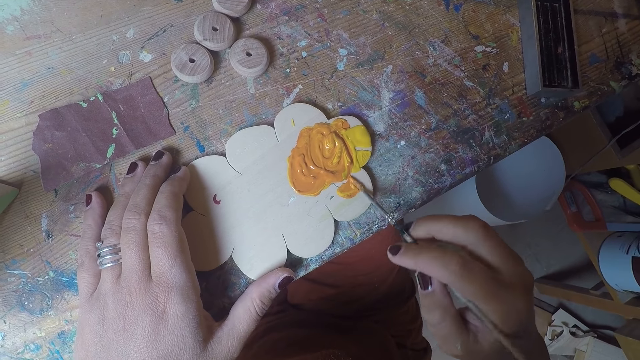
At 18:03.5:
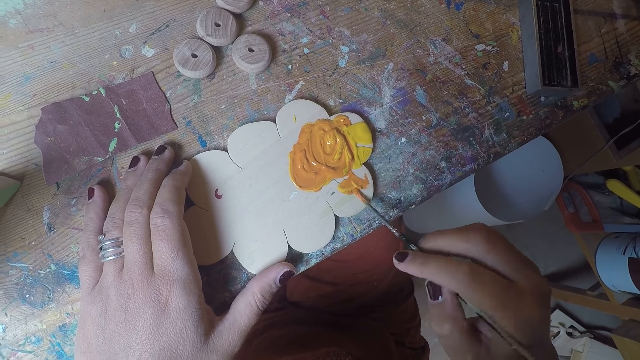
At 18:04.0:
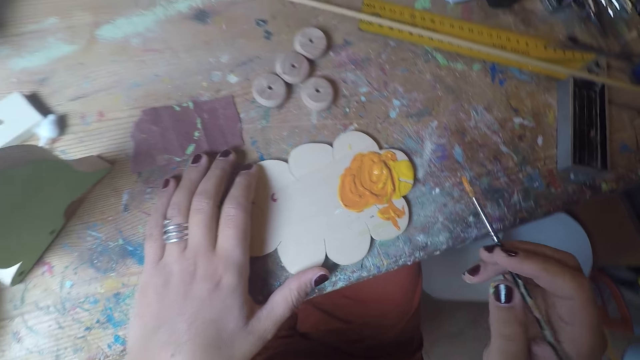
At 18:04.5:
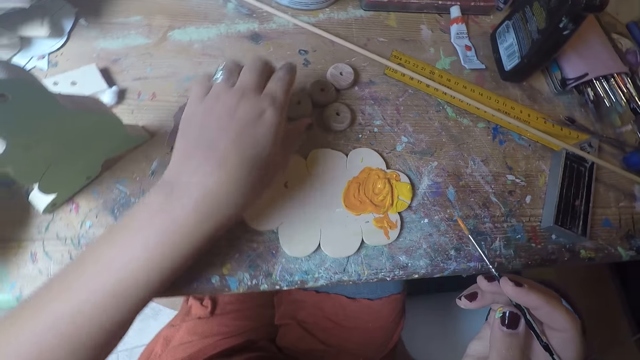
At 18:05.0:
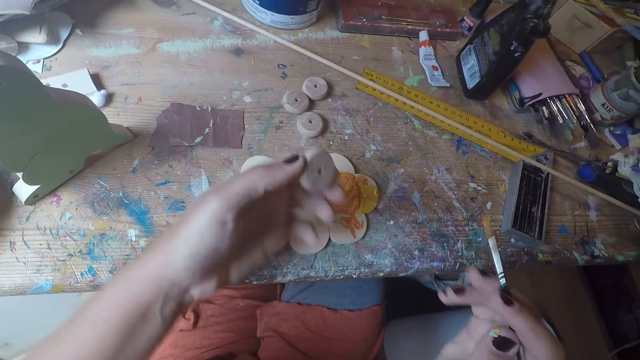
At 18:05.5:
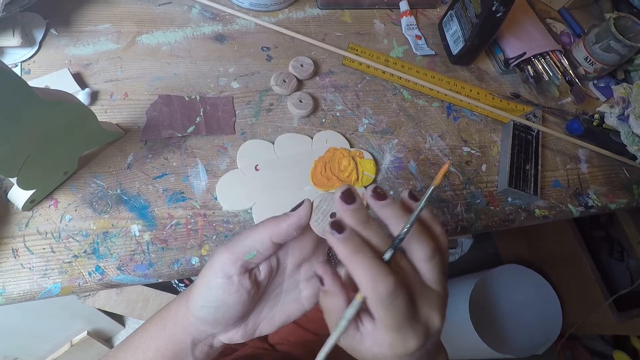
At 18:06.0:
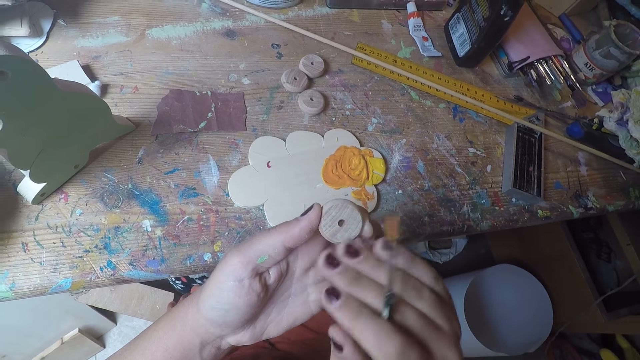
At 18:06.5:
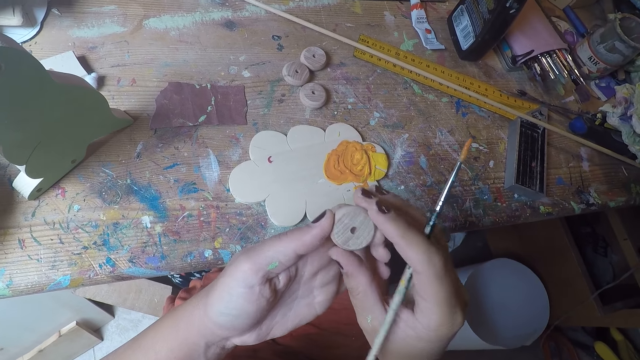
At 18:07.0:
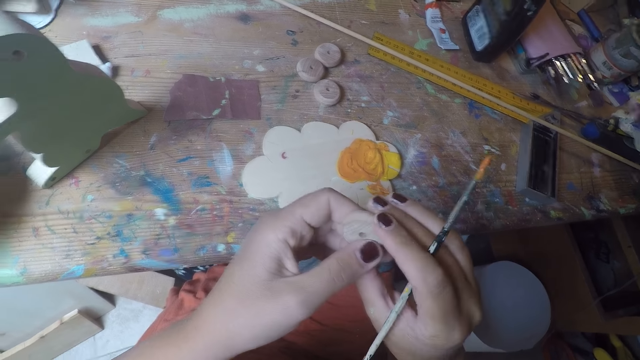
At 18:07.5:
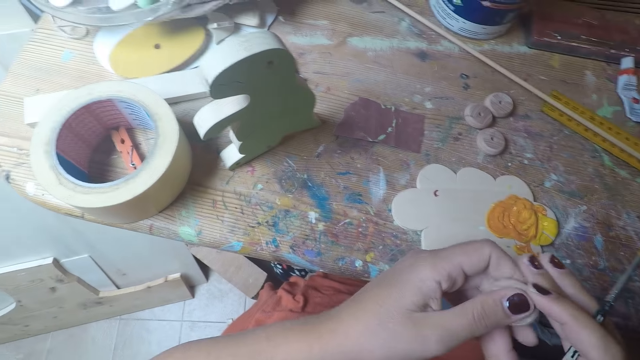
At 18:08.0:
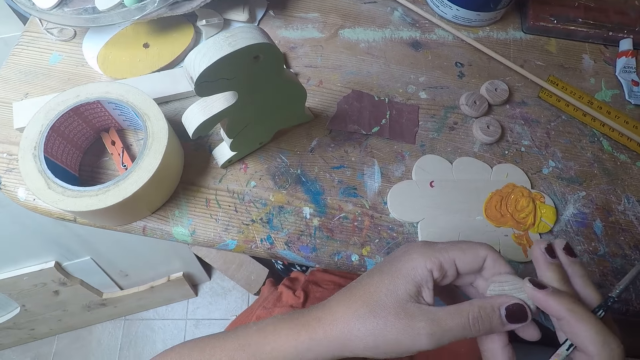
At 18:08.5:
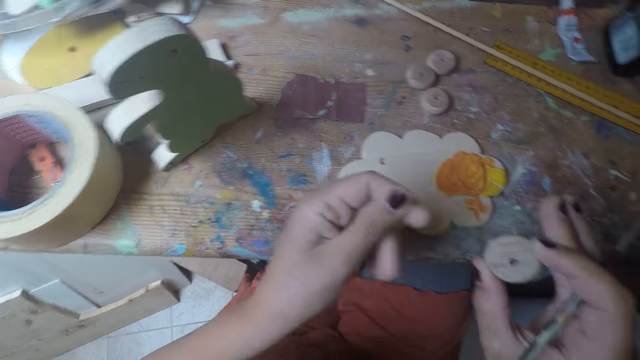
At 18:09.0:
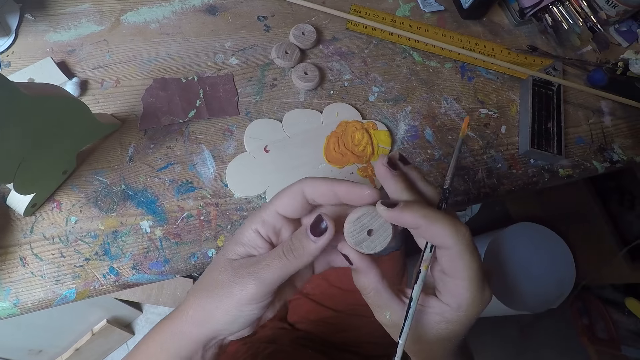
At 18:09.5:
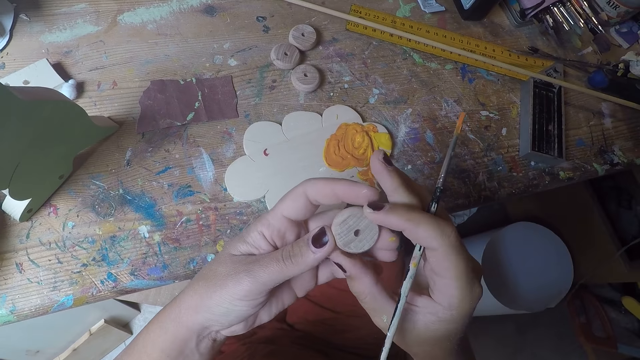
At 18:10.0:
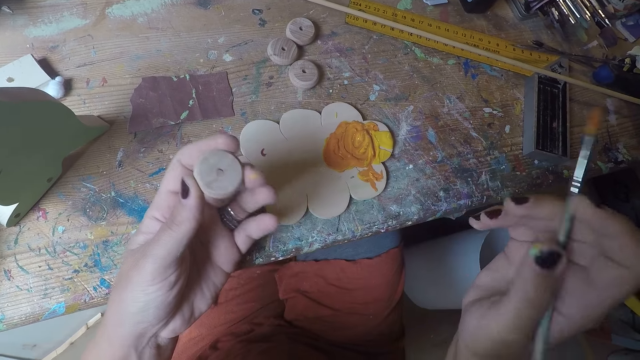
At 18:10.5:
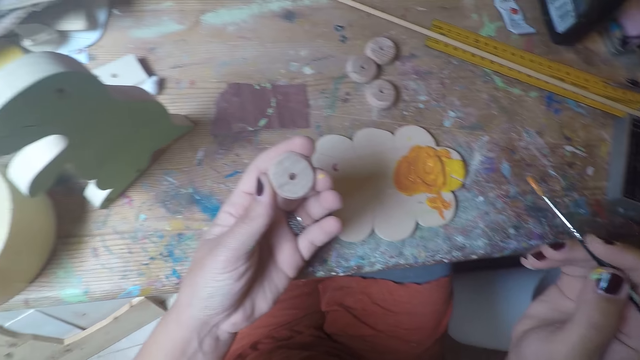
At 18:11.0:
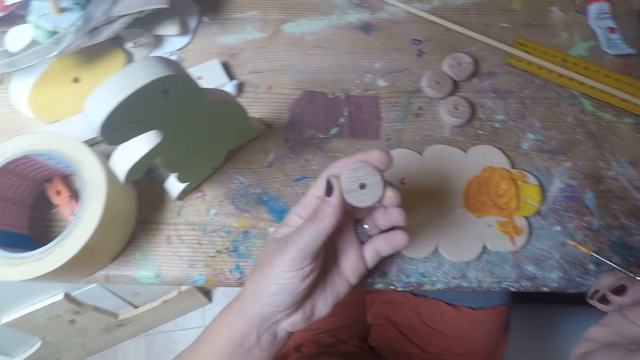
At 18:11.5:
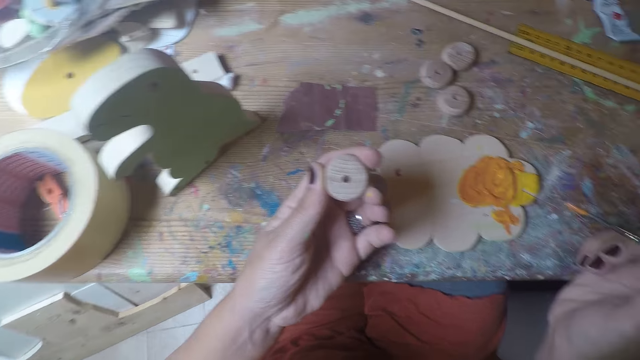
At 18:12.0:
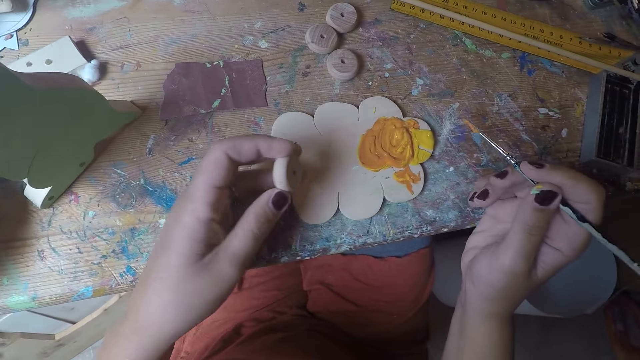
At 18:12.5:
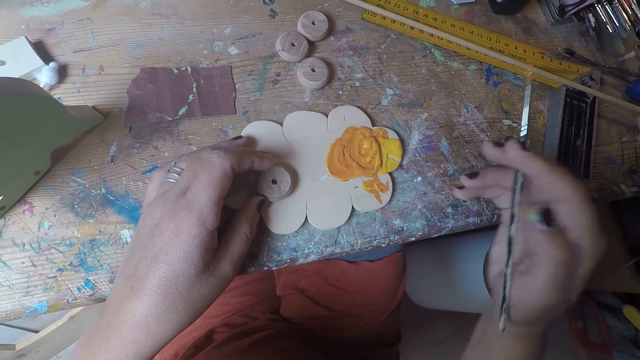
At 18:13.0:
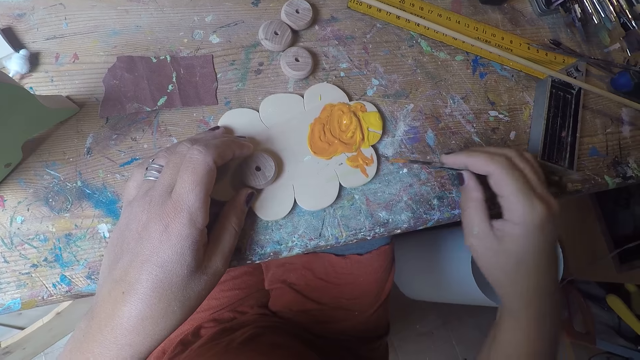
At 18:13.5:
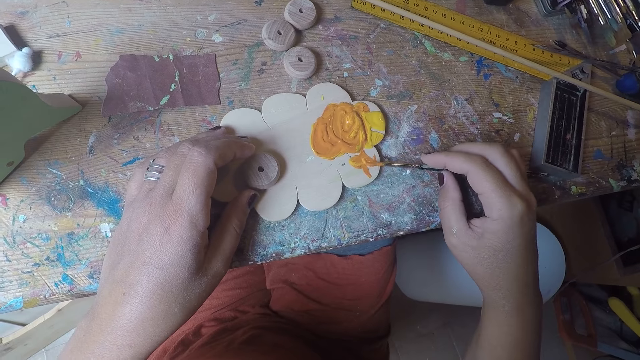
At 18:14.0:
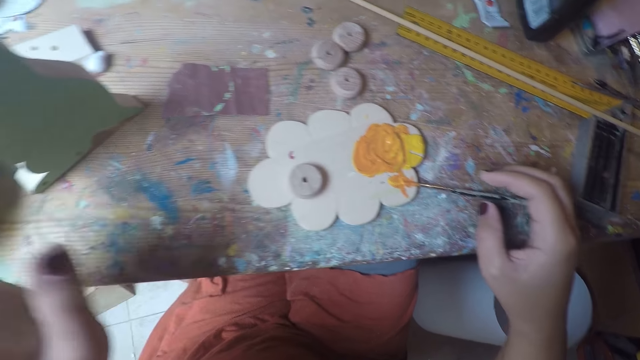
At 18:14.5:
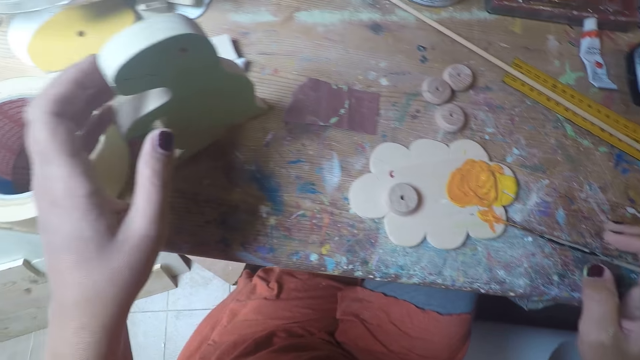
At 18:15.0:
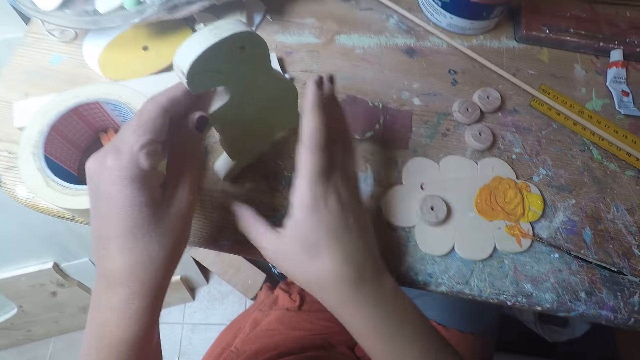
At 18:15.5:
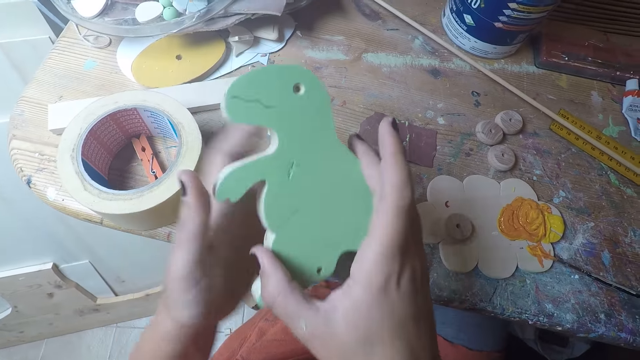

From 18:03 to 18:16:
The camera wearer picks a wood craft on the table. They carry a wooden wheel. They wipe on the wood craft using a hand. They carry the wooden wheel. They put a brush on the table. They drop the wooden wheel on the paint wood. They pick the wood craft on the table. They carry the wooden toy.

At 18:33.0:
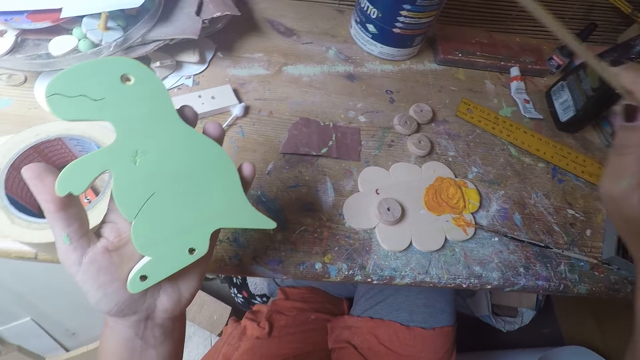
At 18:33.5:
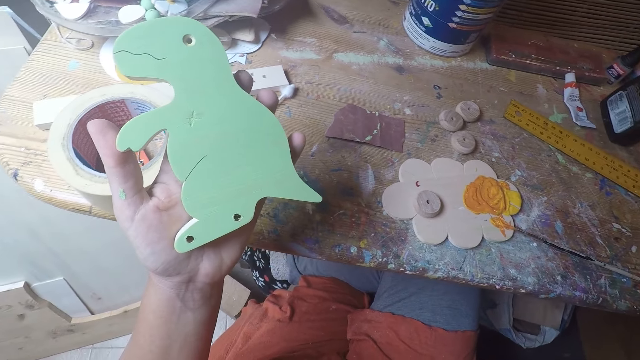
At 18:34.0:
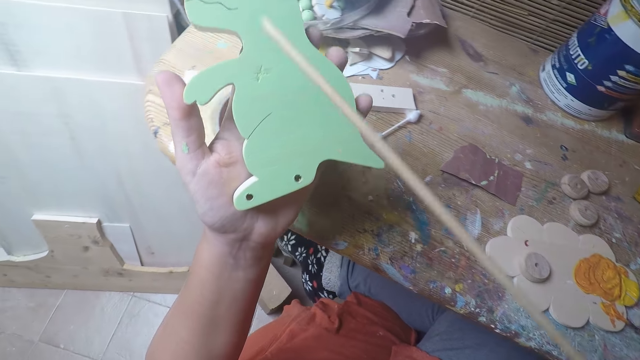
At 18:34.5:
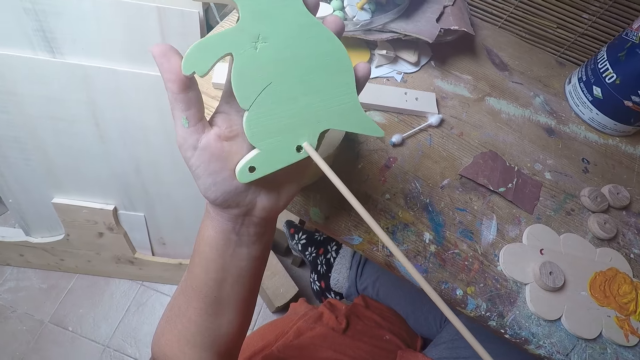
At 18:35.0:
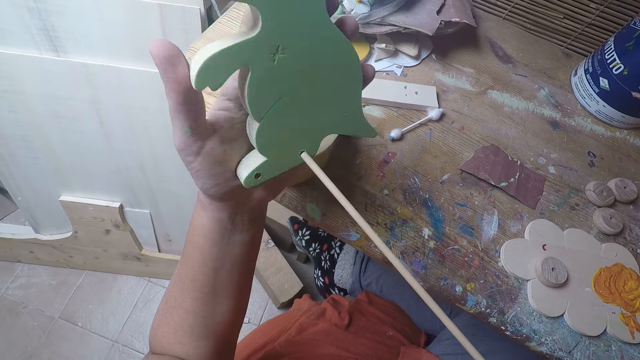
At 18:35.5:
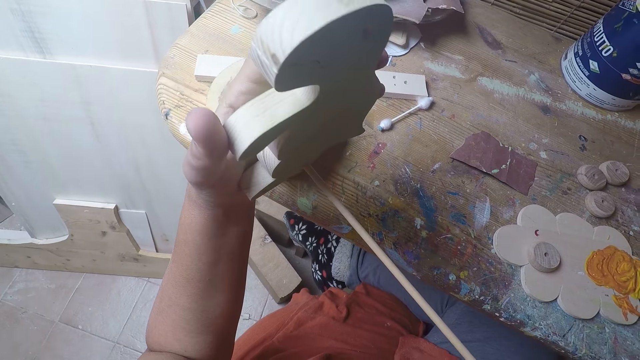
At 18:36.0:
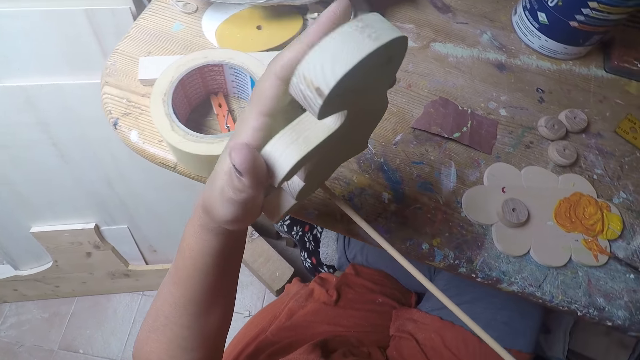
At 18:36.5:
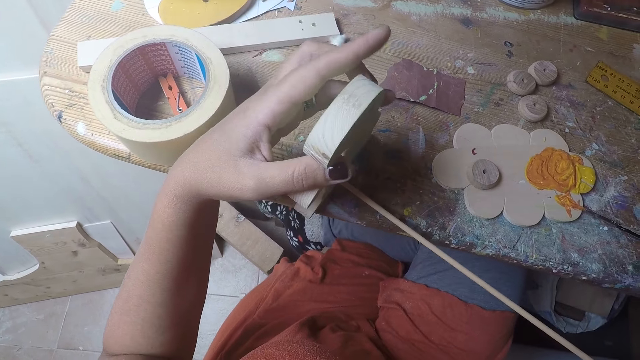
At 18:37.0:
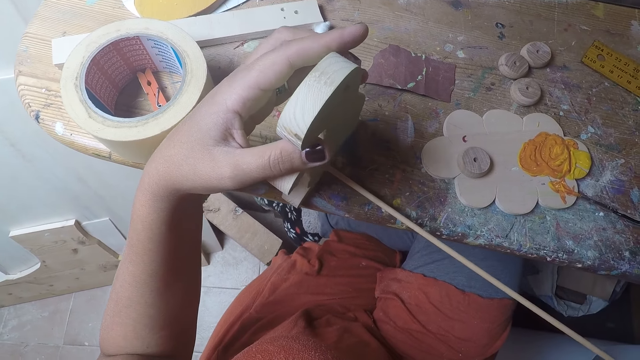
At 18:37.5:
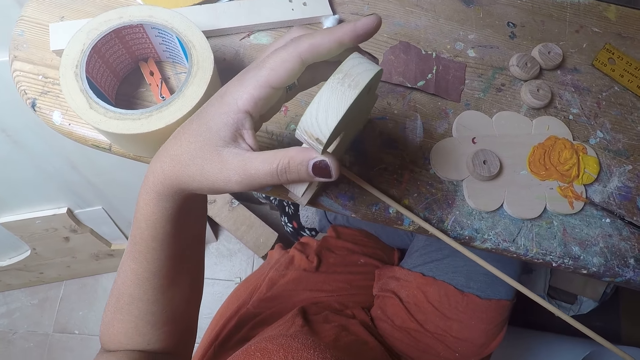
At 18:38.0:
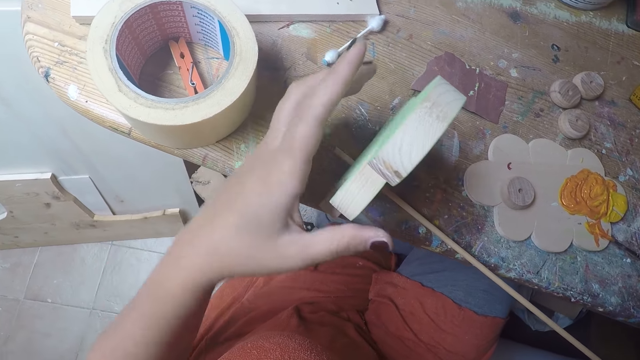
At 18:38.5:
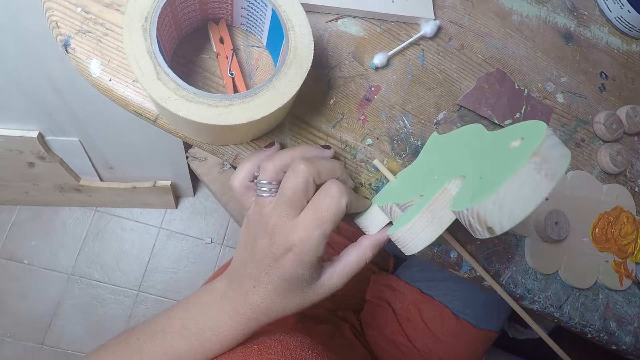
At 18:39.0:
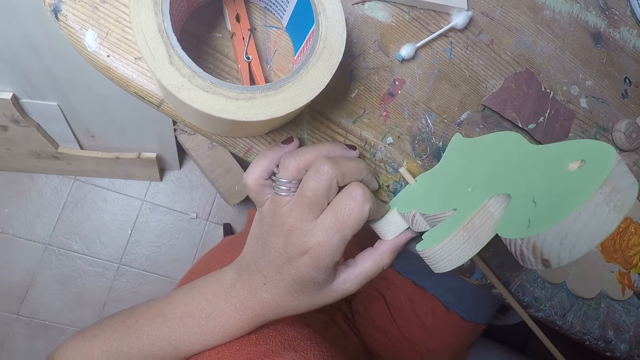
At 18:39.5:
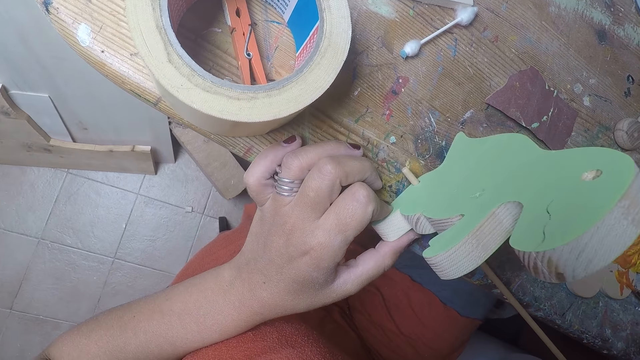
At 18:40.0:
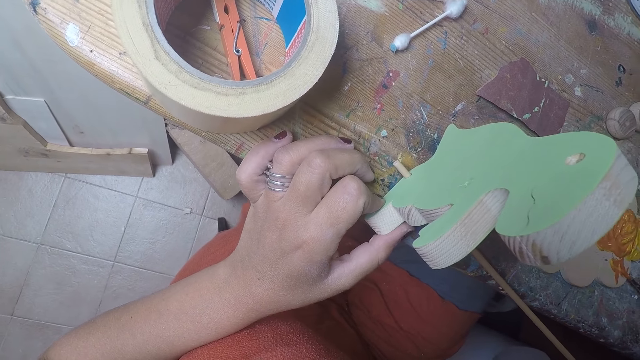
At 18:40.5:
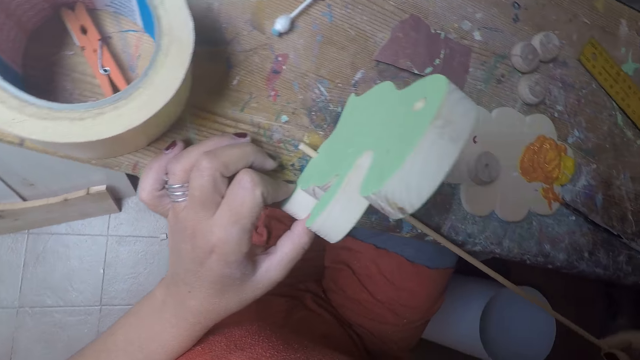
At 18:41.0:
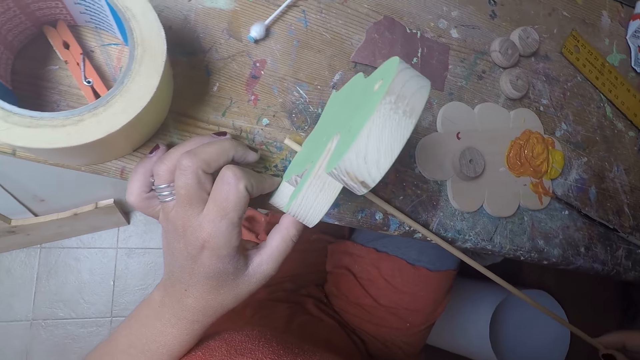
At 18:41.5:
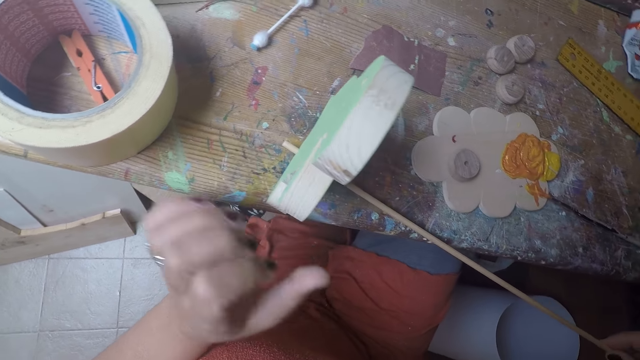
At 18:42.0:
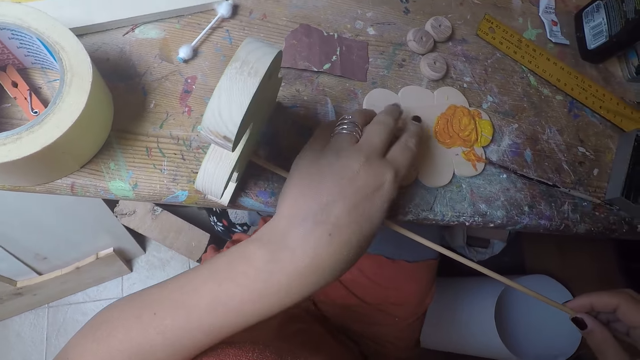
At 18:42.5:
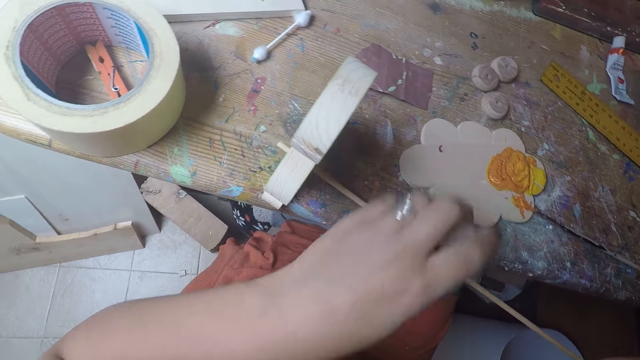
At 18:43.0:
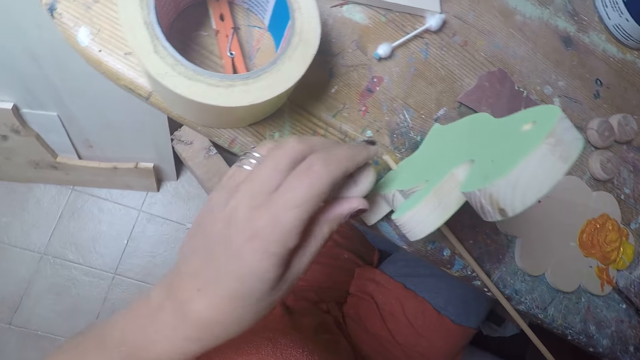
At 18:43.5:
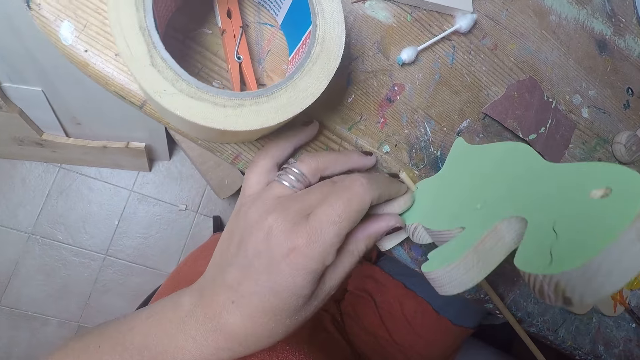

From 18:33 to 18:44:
The camera wearer puts the stick in her right hand in a hole on the wooden dinosaur. She places the wooden dinosaur in her left hand on the table. She picks the round wood on the table with her left hand. She places the round wood in her left hand on the wooden dinosaur on the table.
